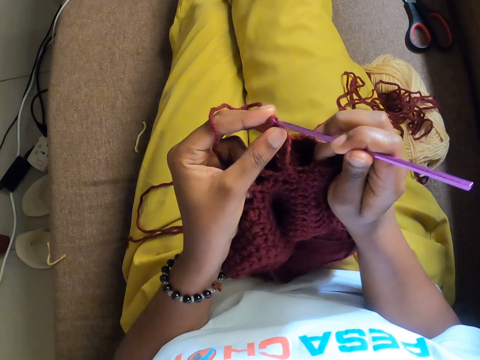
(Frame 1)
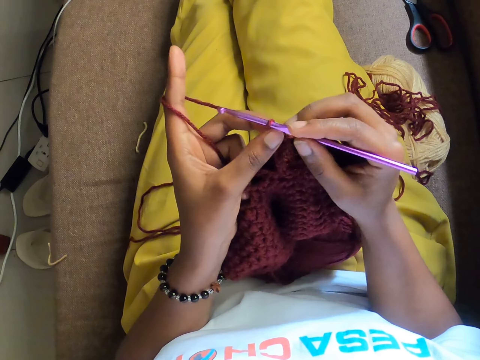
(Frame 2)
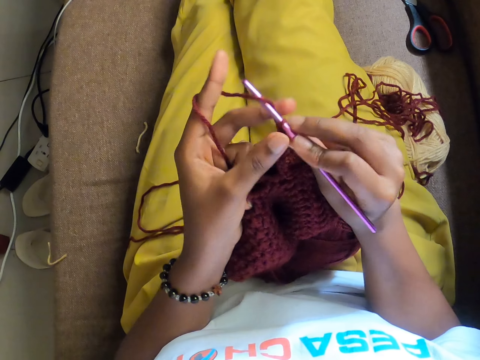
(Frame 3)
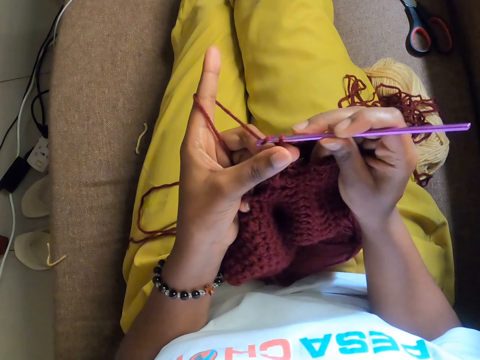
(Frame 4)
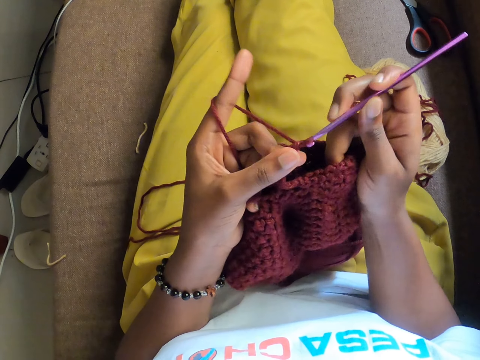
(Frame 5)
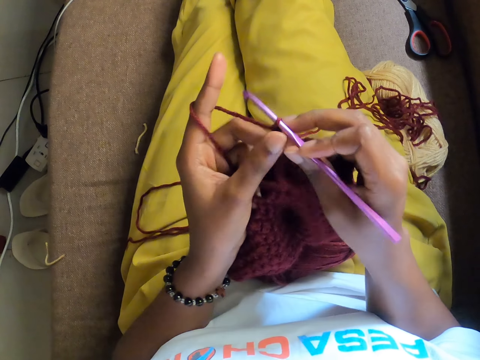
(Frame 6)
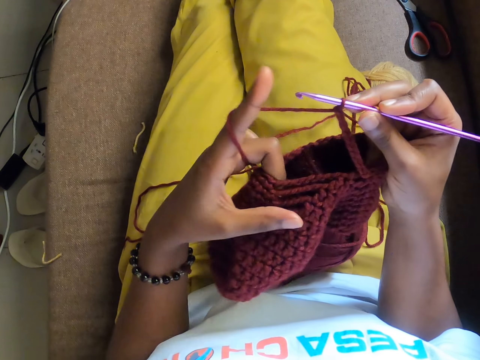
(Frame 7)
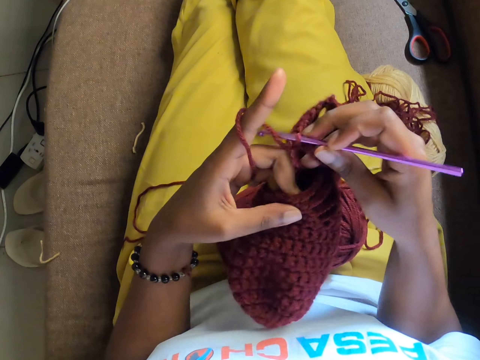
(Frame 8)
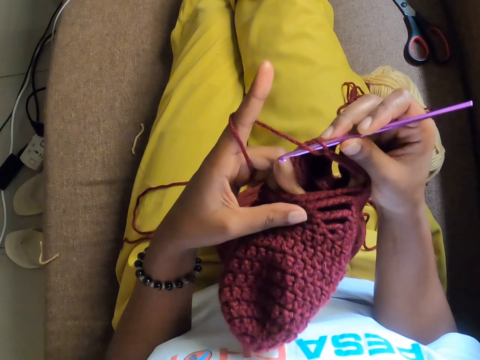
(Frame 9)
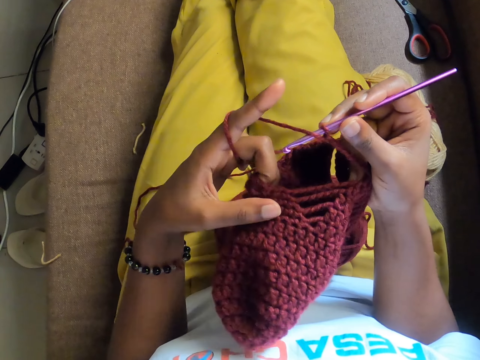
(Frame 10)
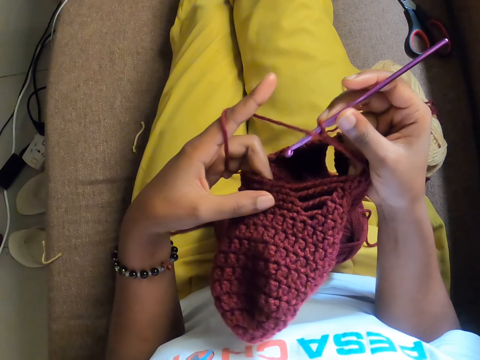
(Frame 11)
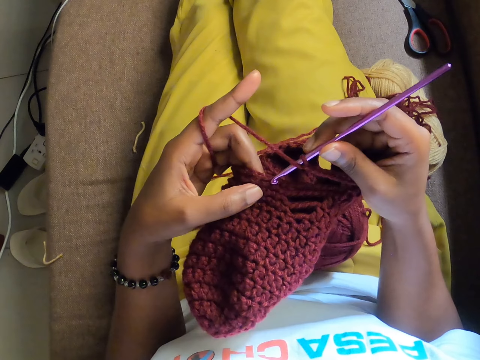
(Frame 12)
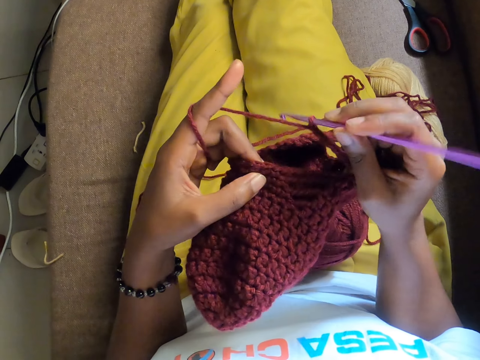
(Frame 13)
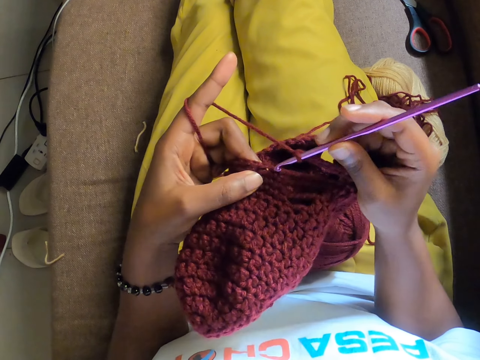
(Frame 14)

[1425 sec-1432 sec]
The camera wearer crochets the fabric.

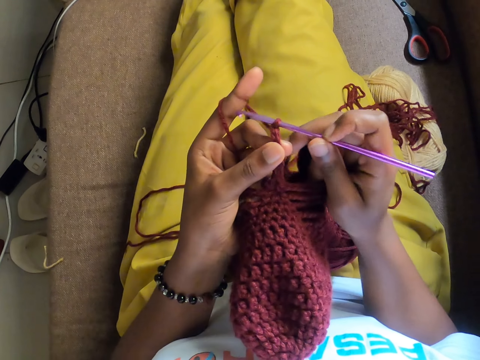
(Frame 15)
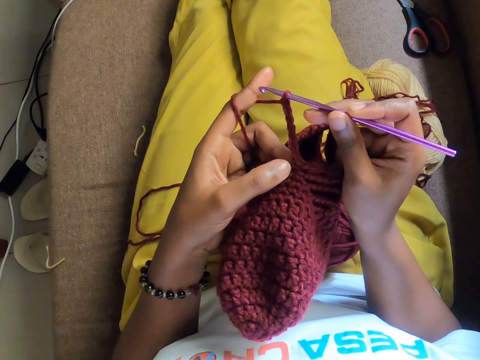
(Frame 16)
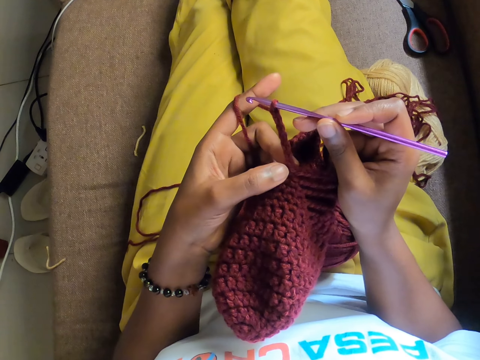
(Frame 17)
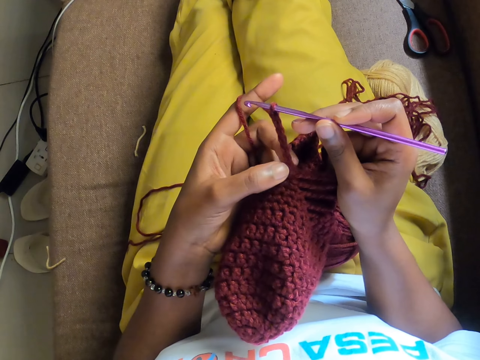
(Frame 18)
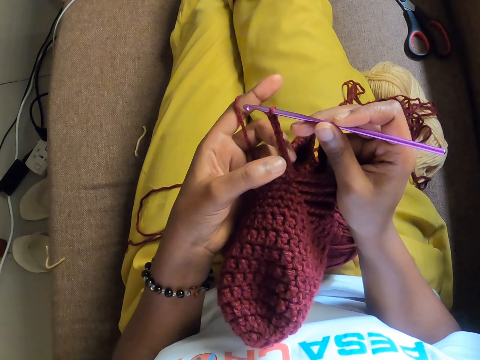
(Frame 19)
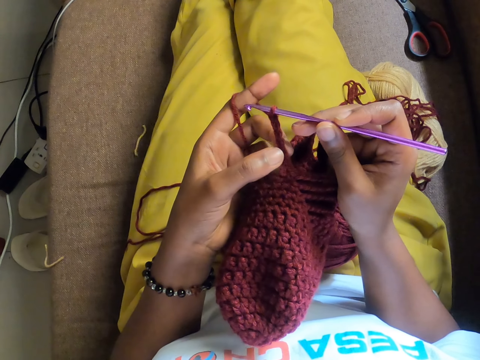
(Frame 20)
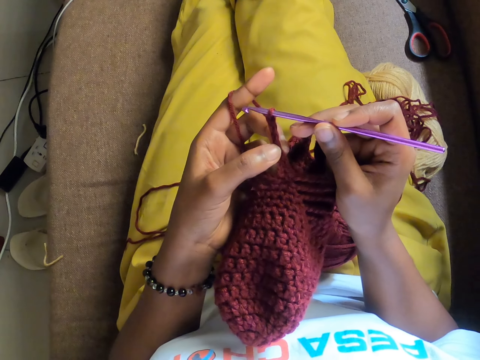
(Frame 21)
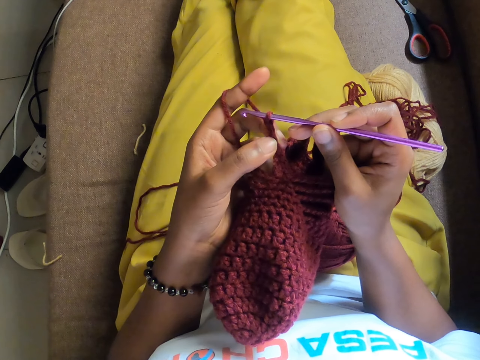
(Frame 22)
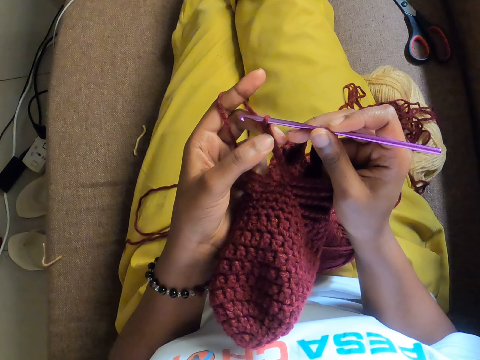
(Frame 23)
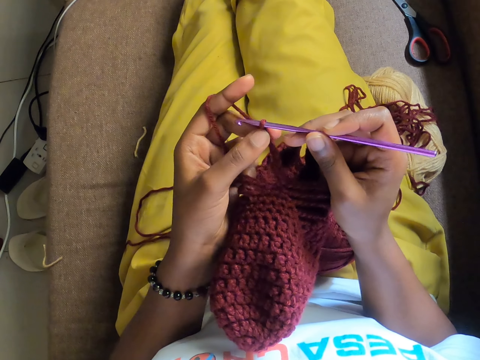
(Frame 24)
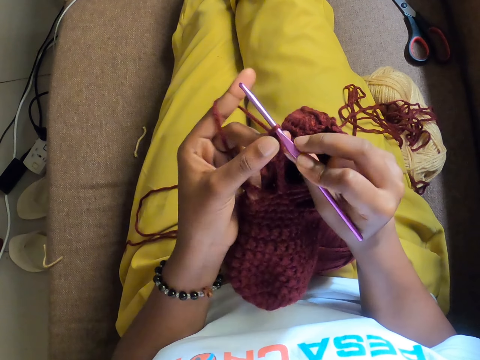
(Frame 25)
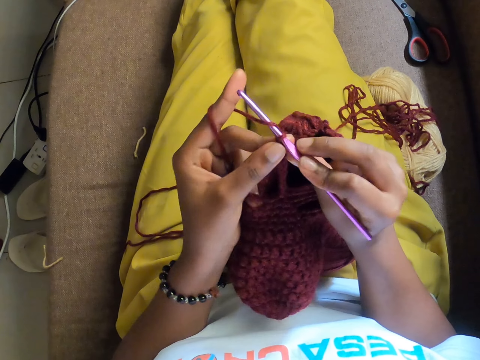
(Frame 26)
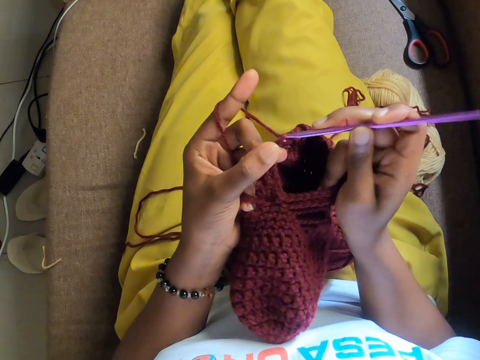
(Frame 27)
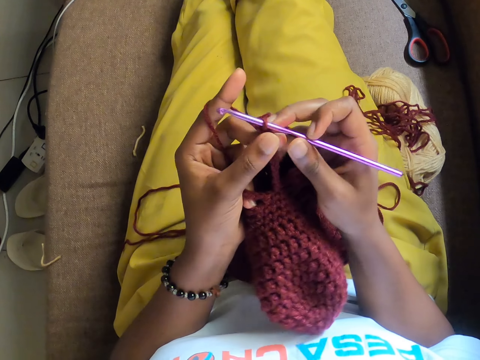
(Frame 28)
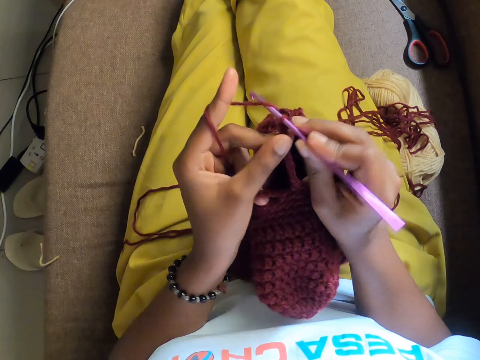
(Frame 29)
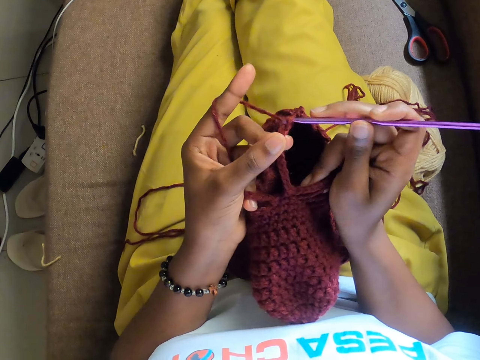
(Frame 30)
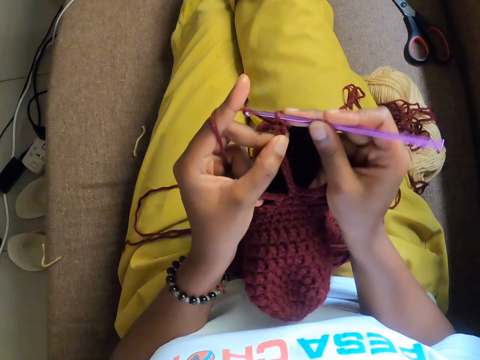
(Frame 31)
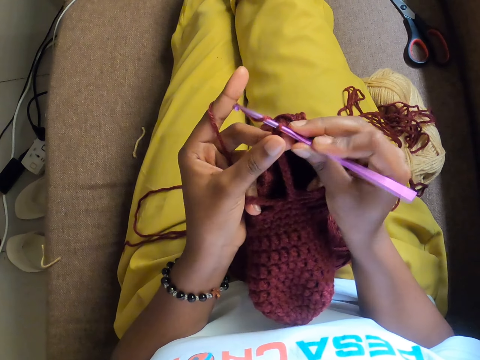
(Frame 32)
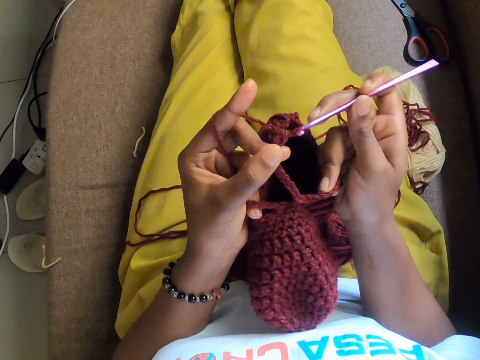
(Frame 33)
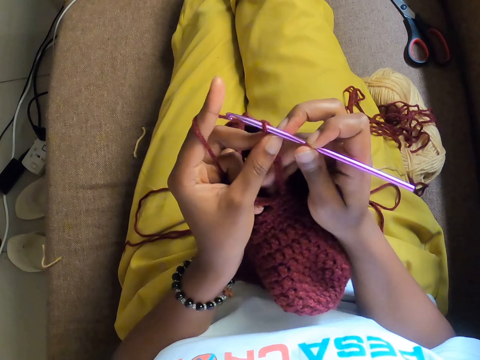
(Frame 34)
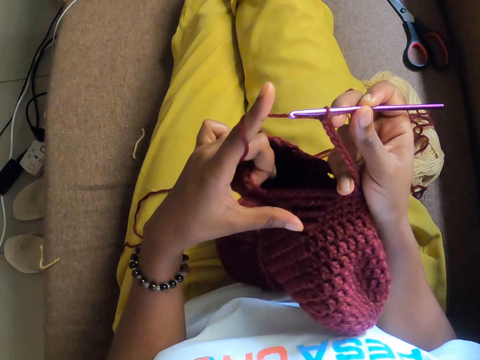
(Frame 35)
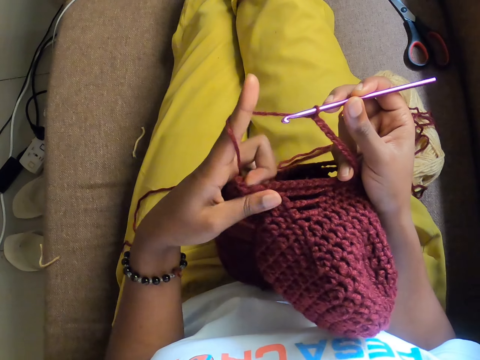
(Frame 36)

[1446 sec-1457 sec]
The camera wearer counts the crocheted knots with her left hand. She presses the fabric with her left hand. She crochets the fabric using the crochet hook and the wine wool with both hands.

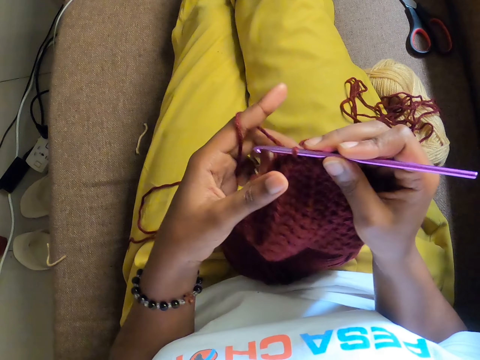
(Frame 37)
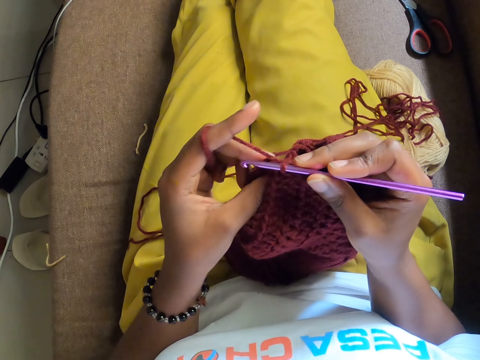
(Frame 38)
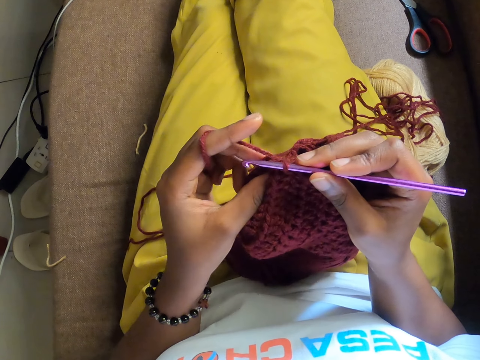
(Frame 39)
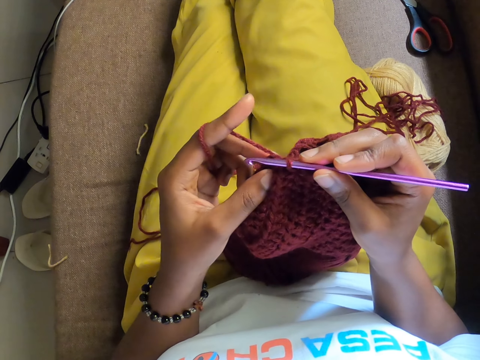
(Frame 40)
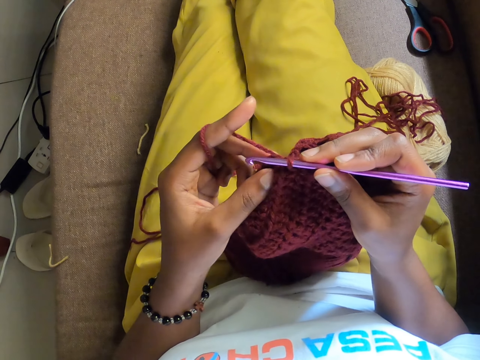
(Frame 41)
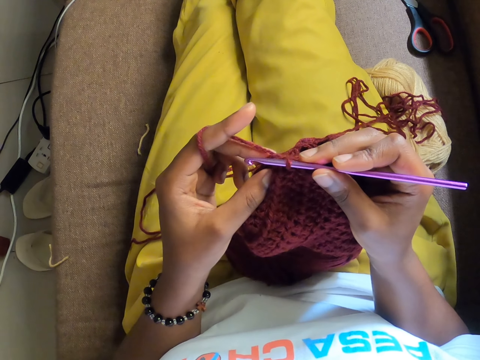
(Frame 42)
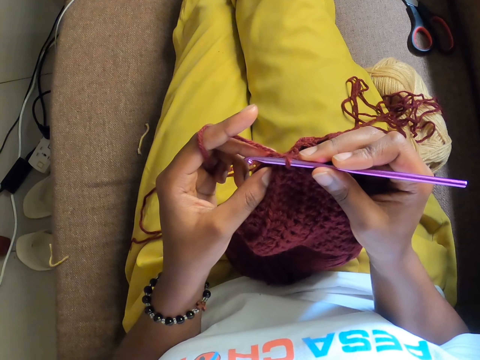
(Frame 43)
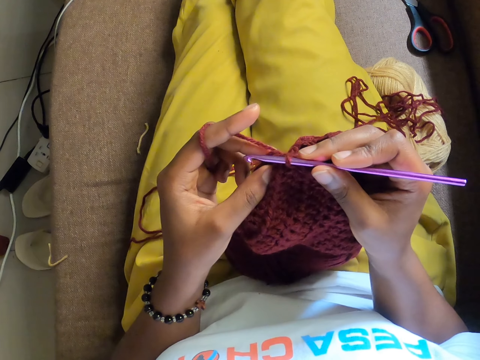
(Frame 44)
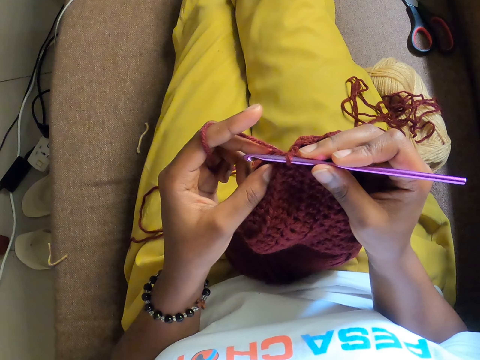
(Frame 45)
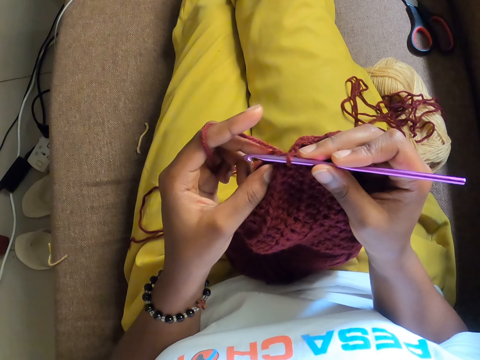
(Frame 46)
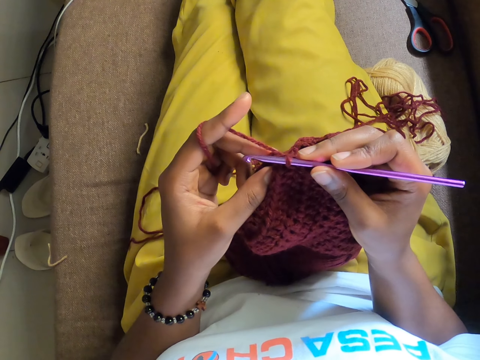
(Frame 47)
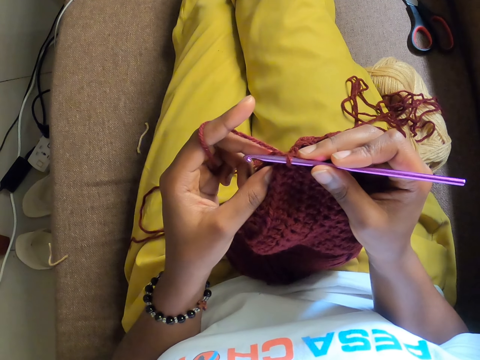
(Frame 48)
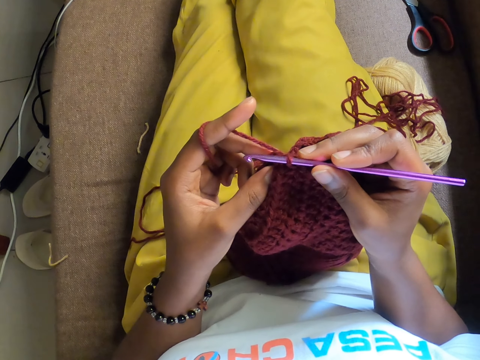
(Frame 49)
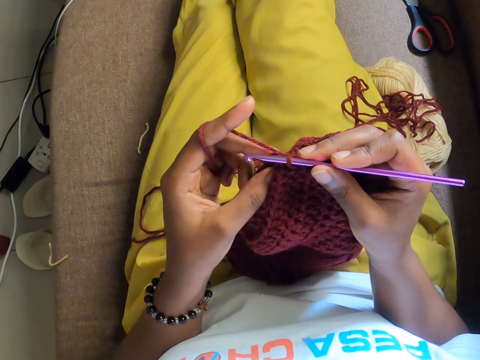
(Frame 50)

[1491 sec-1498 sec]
The camera wearer looks at the fabric.
